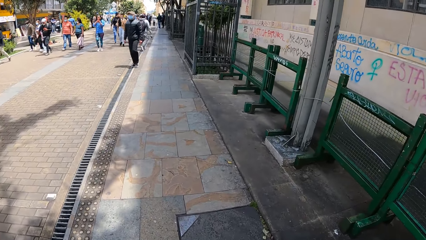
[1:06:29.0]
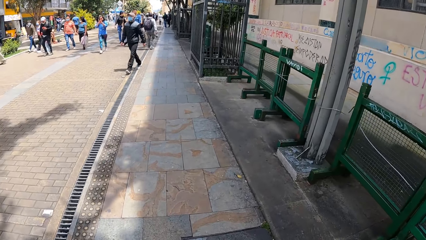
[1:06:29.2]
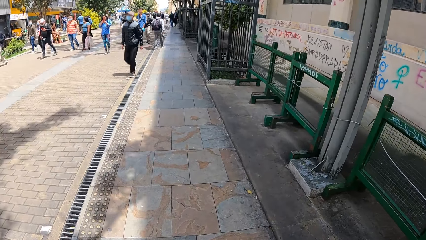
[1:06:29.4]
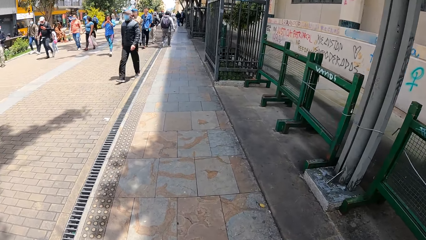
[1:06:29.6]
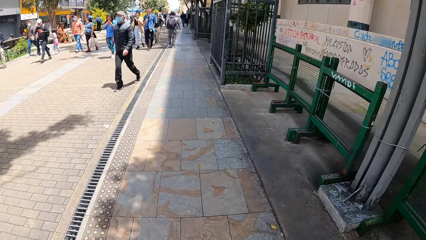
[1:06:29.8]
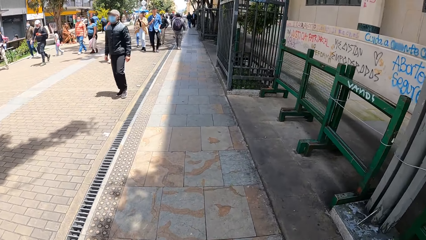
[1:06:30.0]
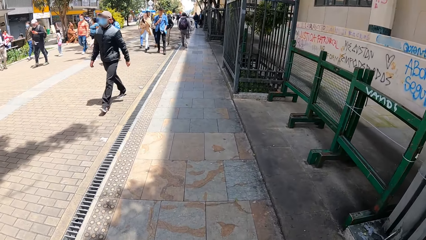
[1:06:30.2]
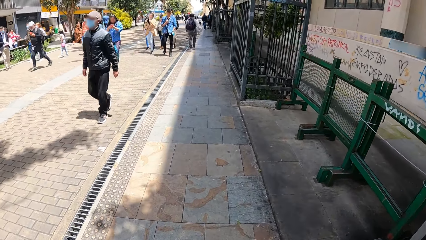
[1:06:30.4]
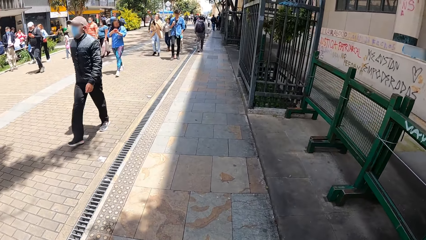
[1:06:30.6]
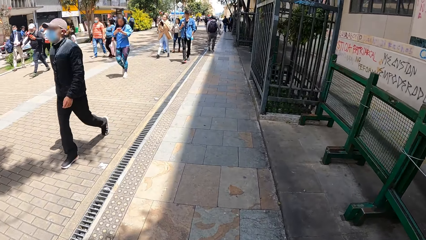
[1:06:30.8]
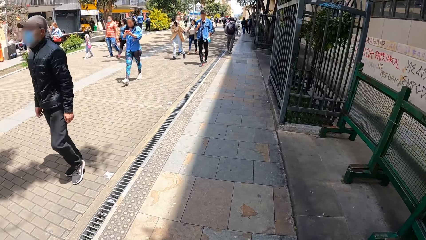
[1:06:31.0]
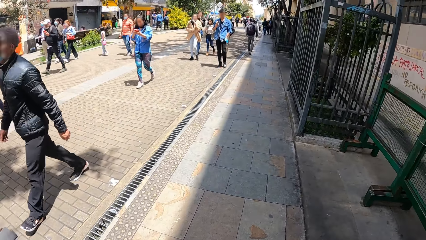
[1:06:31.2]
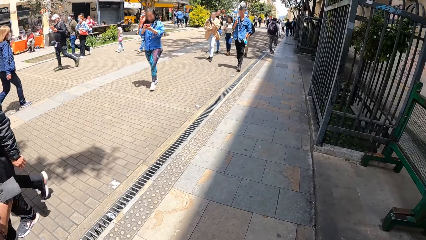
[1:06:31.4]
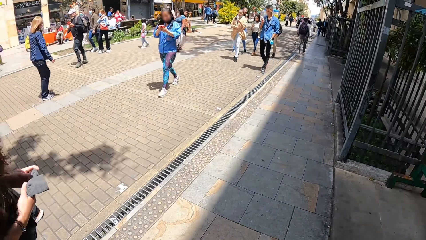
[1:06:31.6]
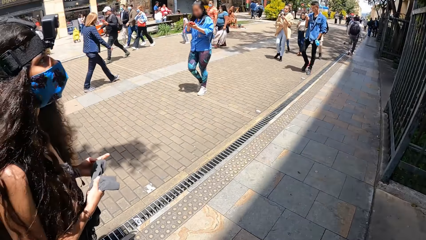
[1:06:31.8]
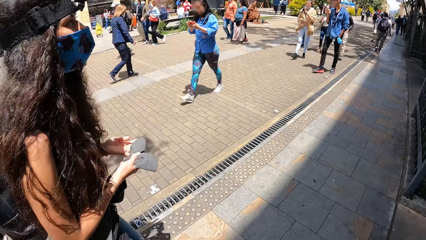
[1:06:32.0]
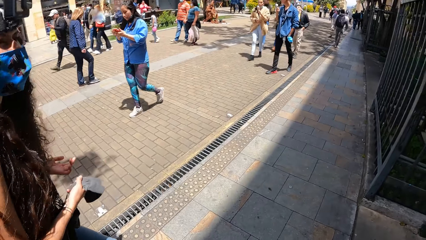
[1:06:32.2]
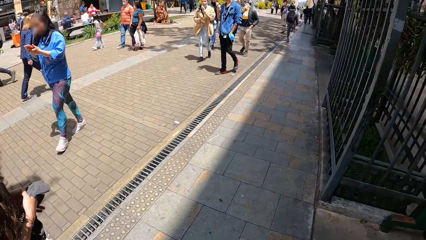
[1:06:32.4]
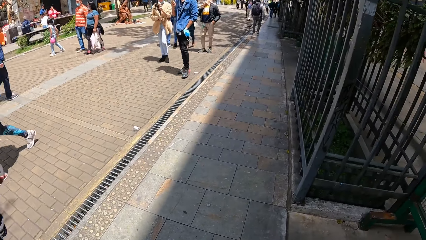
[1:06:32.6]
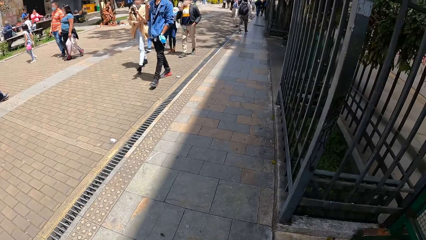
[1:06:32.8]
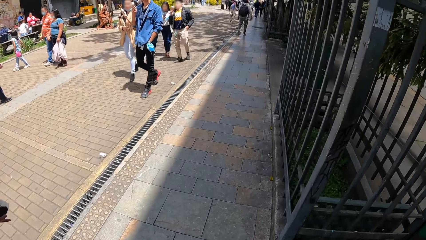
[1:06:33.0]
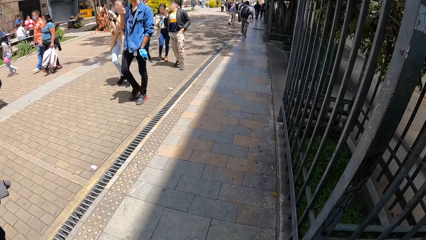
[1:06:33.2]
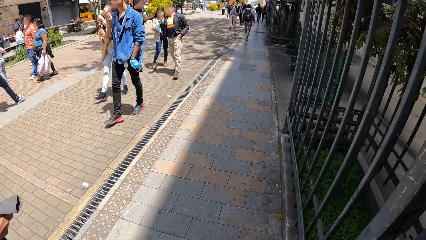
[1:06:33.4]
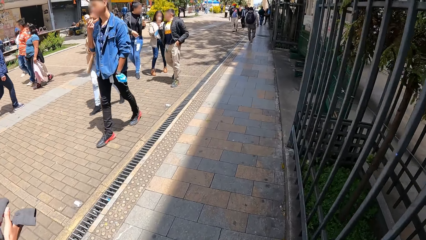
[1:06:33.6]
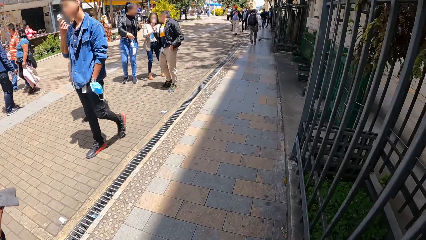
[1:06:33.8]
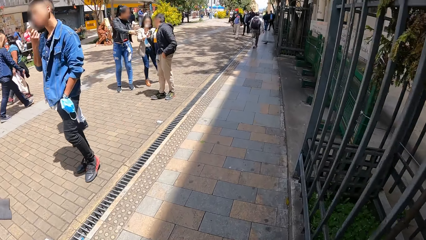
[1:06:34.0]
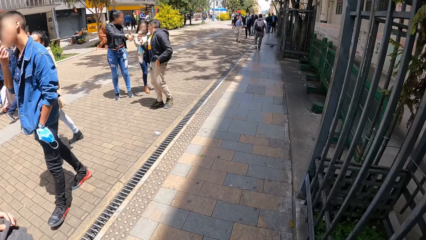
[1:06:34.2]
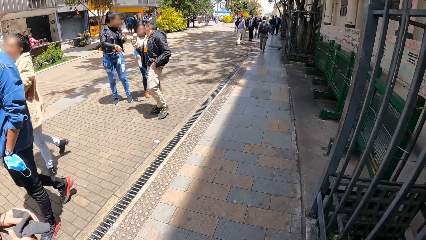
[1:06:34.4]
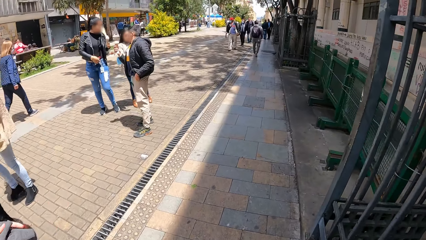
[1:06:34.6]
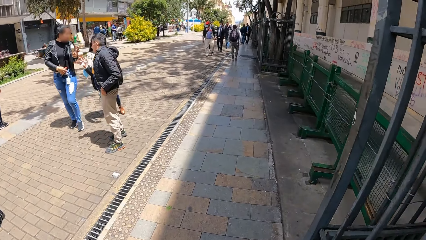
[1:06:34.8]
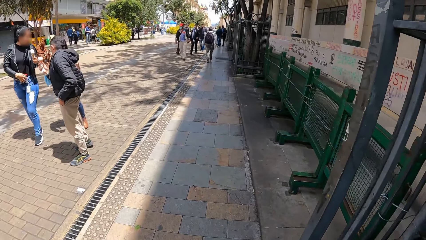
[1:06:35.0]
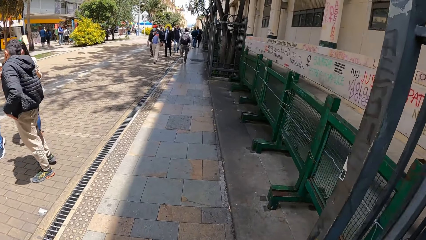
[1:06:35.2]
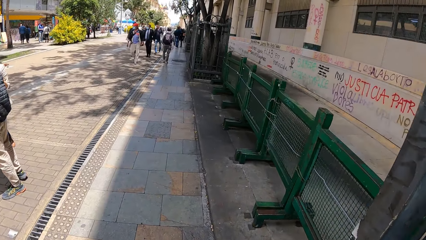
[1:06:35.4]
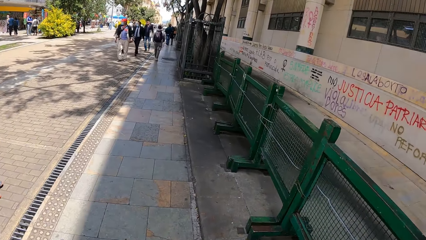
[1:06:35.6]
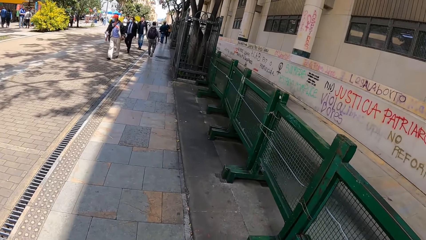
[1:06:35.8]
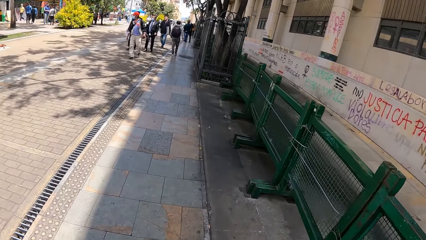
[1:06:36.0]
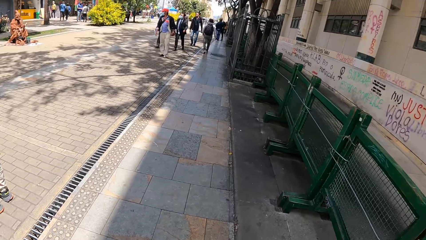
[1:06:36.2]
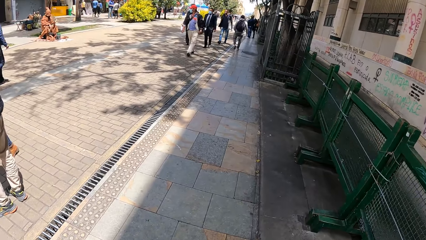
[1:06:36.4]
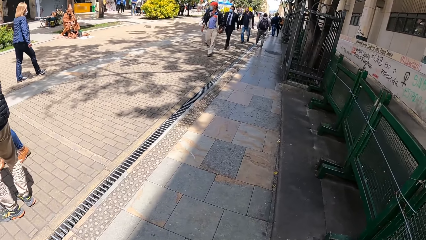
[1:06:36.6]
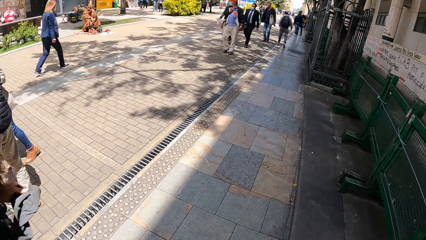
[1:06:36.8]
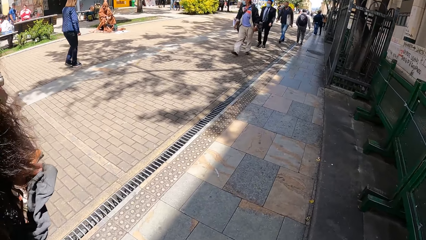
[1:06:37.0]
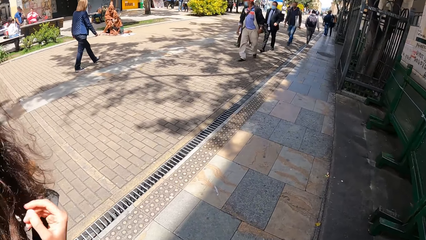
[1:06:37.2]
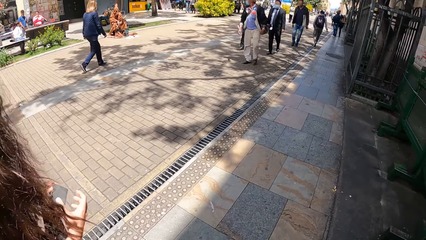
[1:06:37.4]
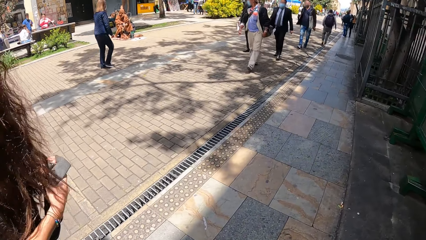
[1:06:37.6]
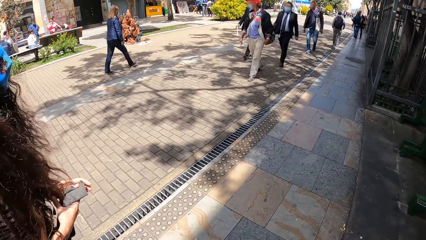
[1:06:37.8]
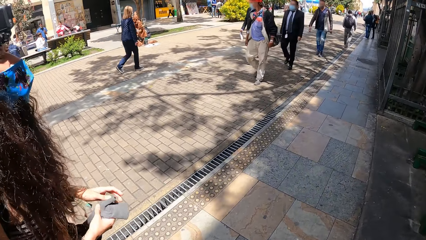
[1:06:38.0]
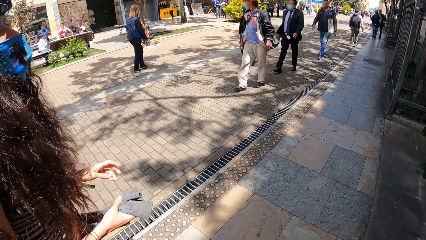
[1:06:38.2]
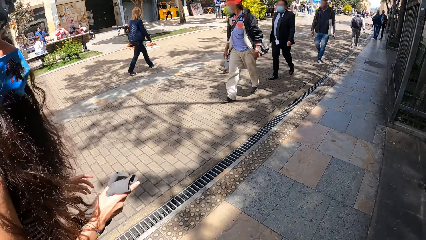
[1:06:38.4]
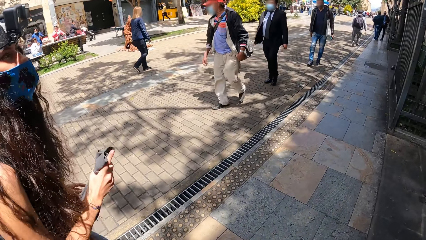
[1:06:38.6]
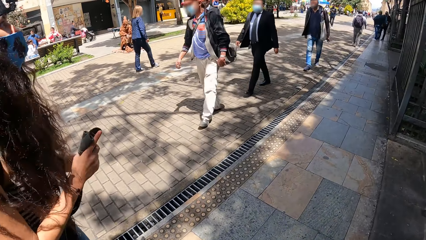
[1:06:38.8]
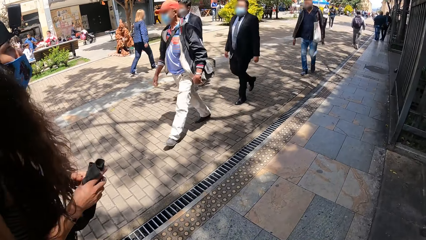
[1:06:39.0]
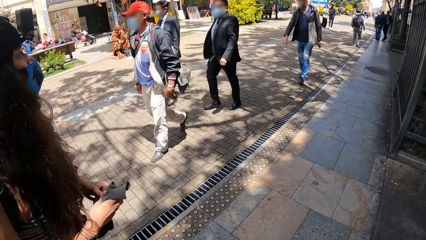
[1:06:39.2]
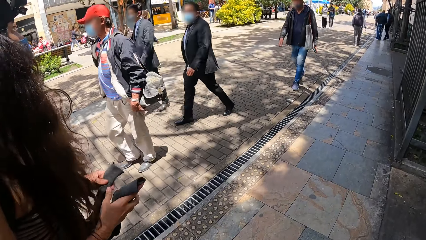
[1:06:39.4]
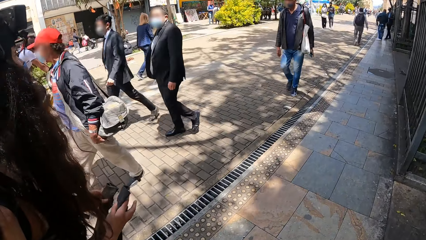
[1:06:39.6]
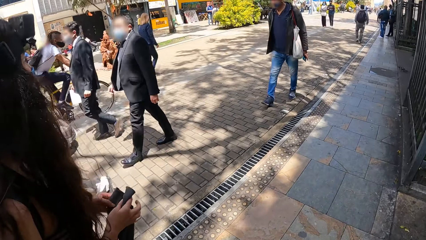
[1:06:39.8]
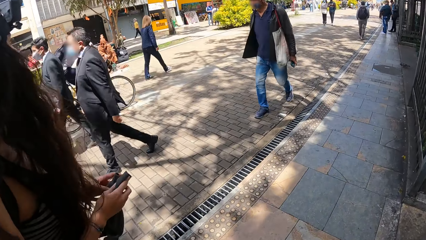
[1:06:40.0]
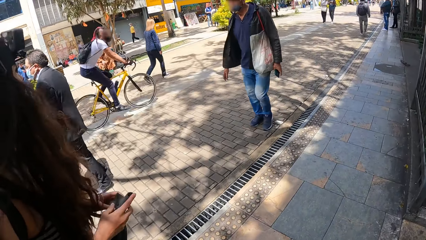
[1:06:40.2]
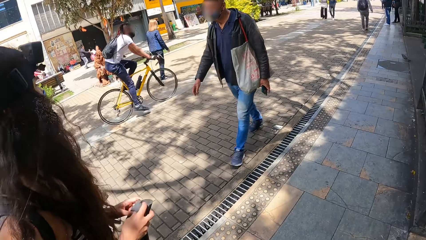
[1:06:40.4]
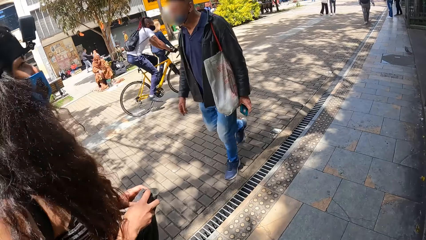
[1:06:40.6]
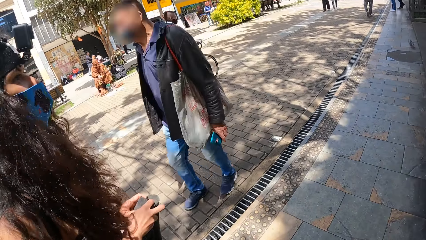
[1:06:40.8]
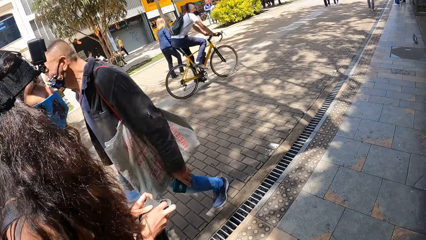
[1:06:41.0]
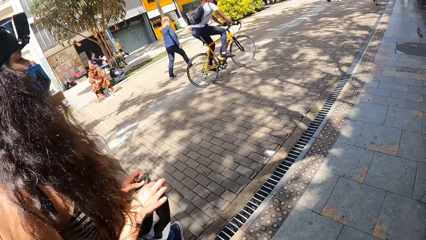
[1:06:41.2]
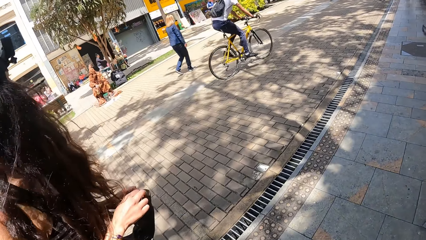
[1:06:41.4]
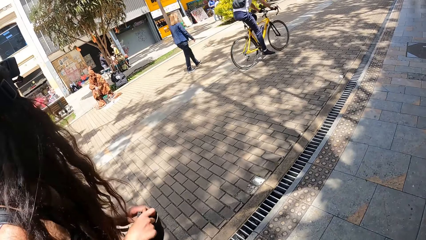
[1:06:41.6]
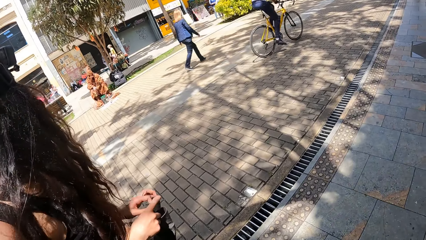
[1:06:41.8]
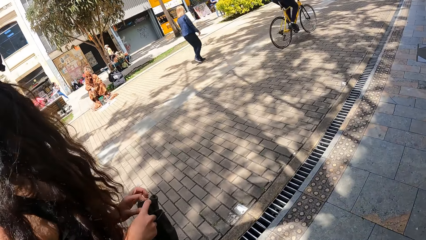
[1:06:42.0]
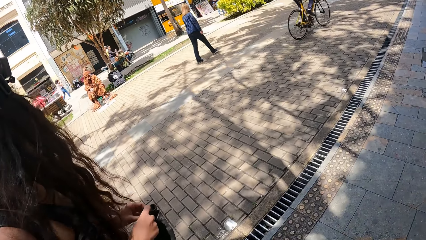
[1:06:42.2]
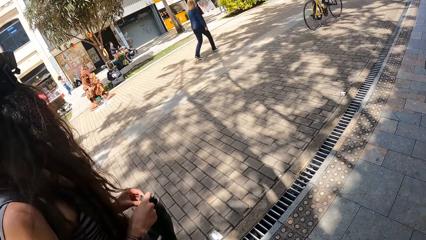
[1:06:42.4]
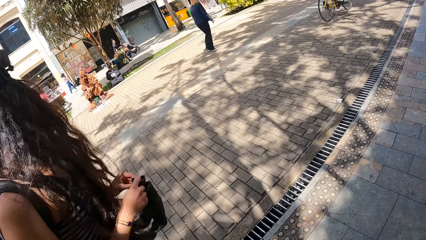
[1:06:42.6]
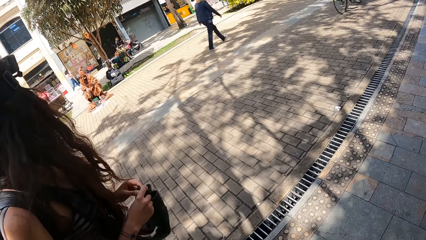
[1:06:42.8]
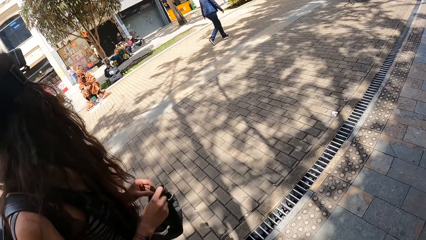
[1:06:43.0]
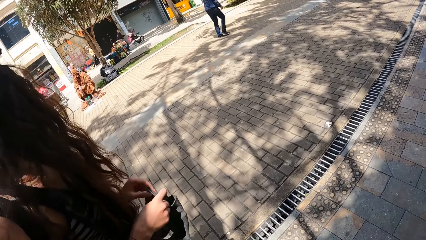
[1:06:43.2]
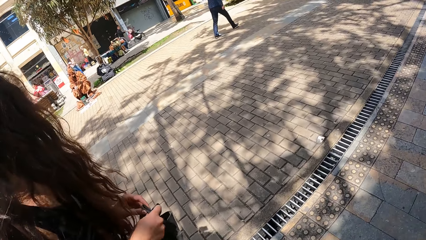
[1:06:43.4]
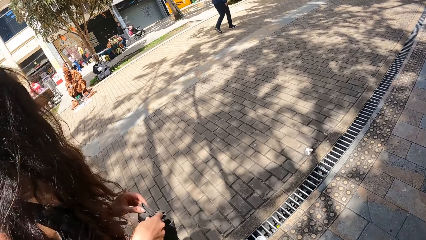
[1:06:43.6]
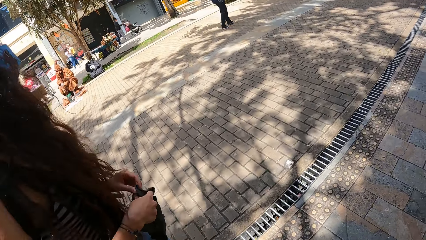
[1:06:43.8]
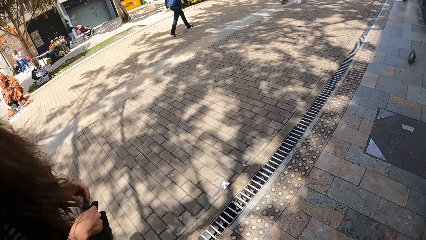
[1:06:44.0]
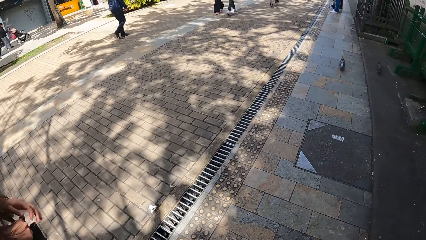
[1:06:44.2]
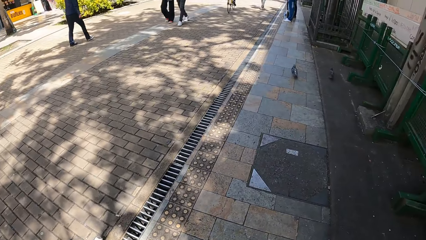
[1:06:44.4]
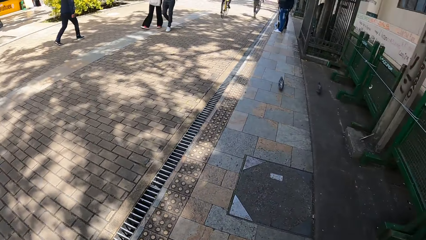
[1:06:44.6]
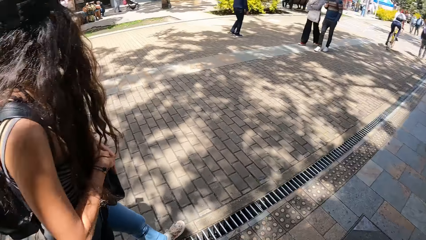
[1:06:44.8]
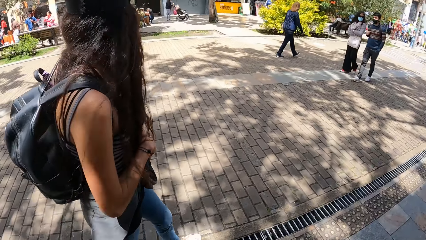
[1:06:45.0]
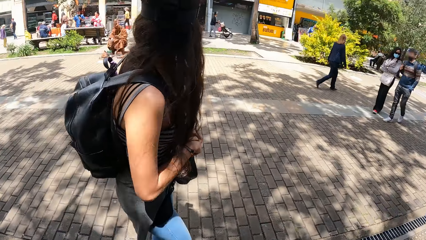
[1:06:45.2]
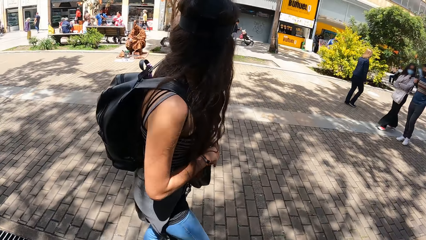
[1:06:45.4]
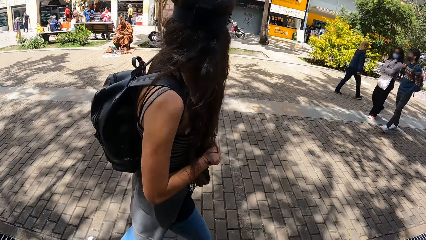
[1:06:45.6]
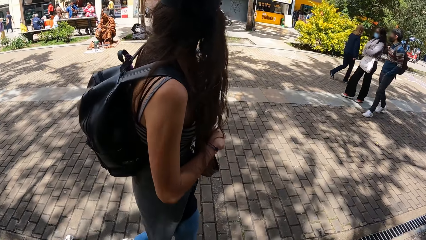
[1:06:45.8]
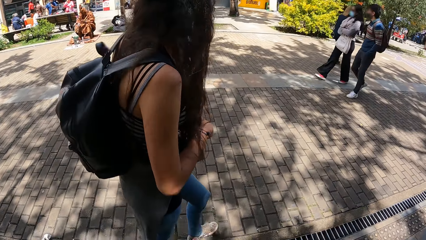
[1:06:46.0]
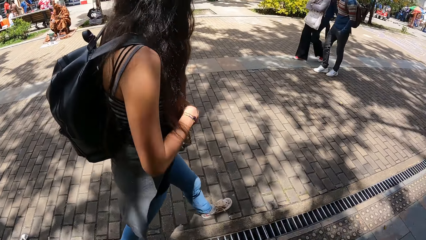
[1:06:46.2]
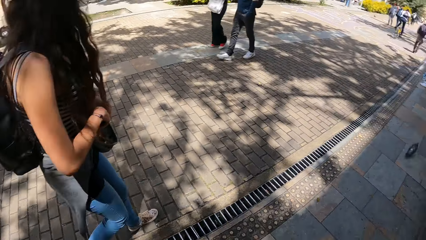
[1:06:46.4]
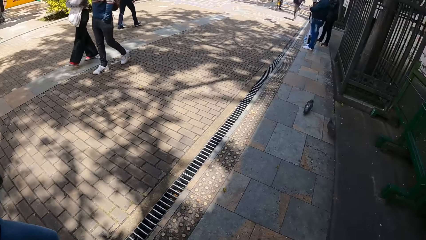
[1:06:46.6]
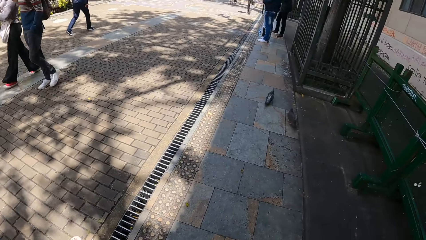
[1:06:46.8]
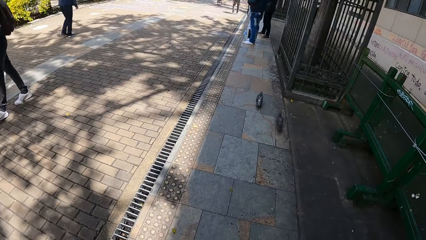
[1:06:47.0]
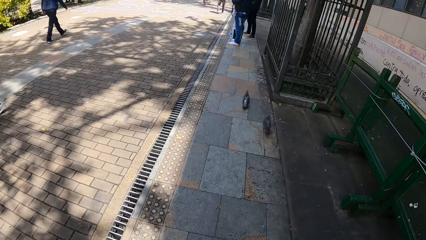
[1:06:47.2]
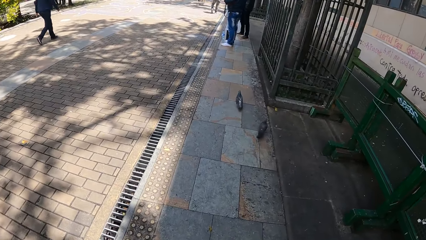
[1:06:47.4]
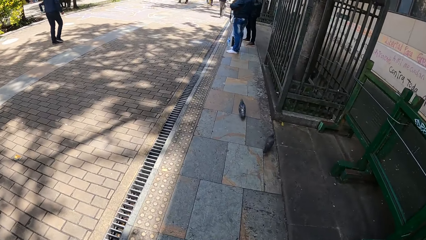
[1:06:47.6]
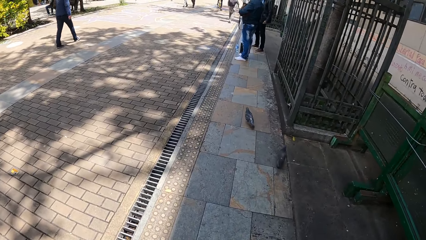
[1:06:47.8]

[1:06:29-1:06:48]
The woman holds the sweater sleeves with both hands, holds the sweater sleeve with her left hand, and fiddles with the sweater sleeves in both hands.
